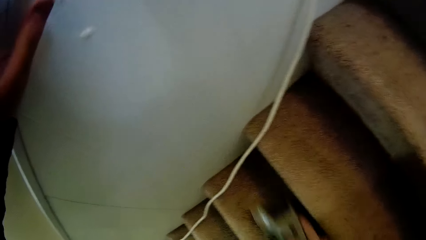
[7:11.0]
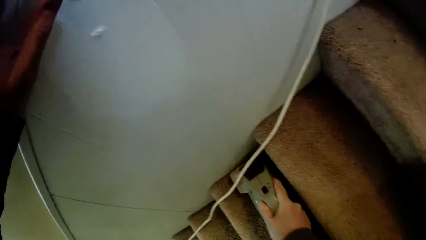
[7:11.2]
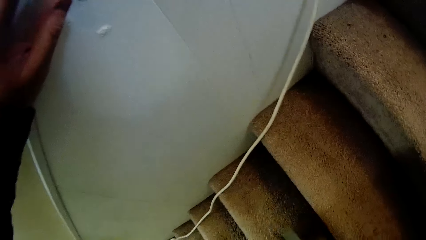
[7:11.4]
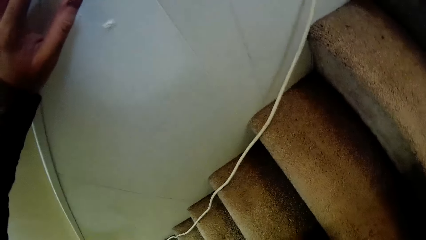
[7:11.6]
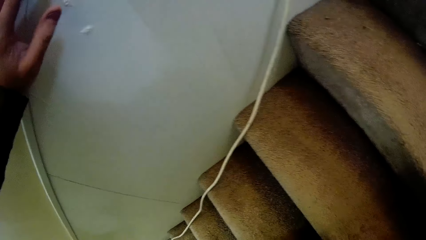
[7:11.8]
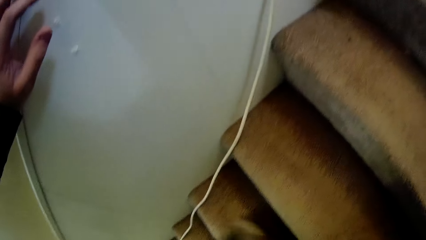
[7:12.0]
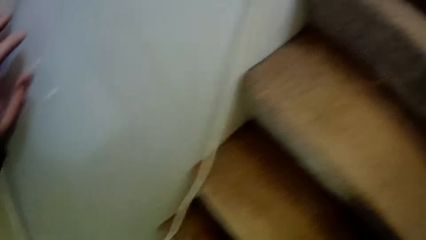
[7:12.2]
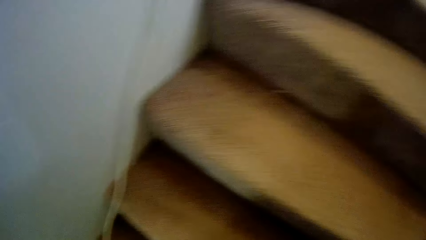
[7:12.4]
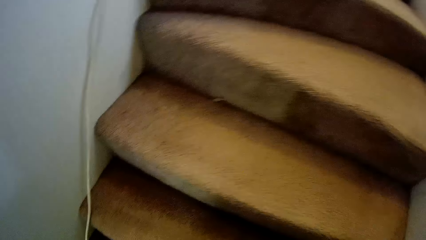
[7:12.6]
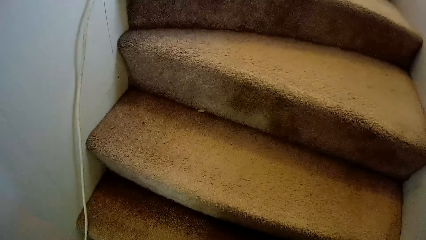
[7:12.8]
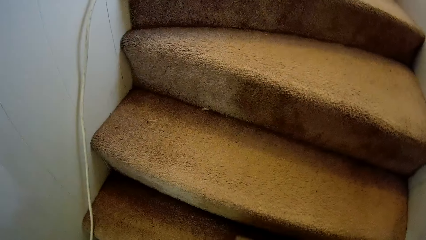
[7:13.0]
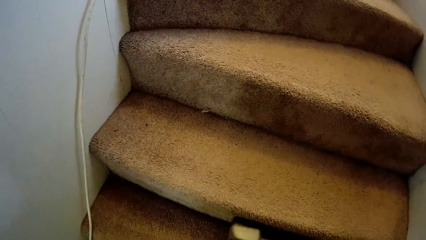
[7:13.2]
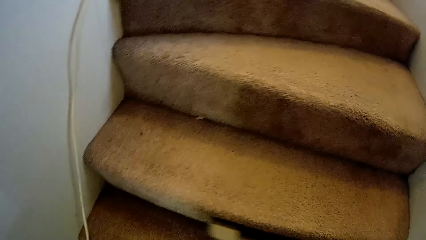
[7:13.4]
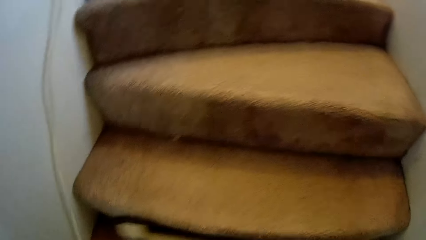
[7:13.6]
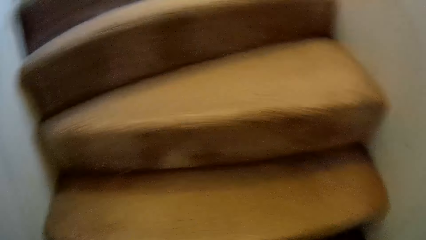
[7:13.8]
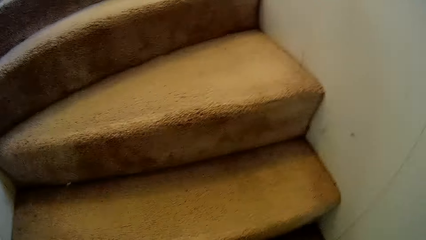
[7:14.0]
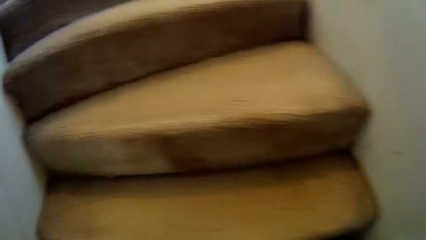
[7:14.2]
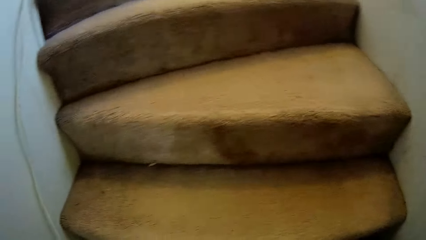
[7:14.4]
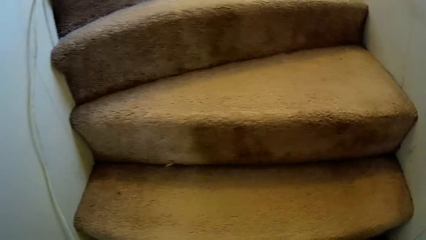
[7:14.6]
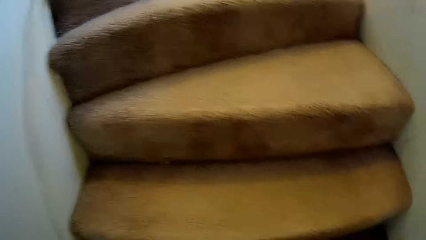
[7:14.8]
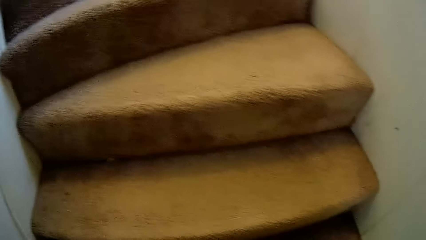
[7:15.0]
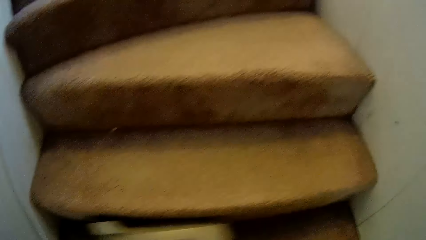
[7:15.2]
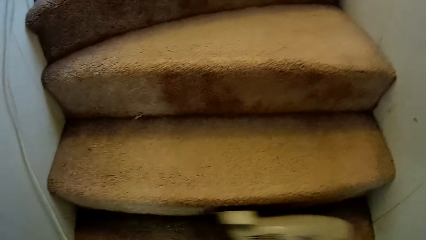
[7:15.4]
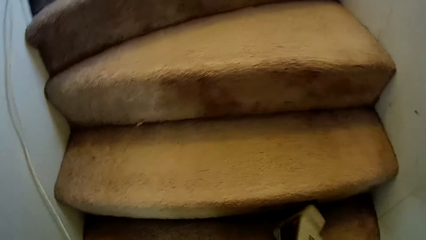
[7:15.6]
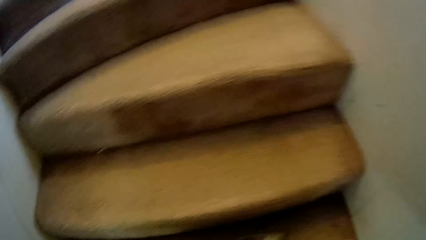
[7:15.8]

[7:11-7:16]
The camera wearer places a hand on the wall.

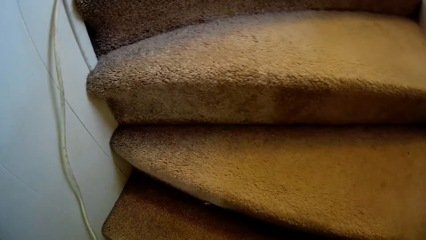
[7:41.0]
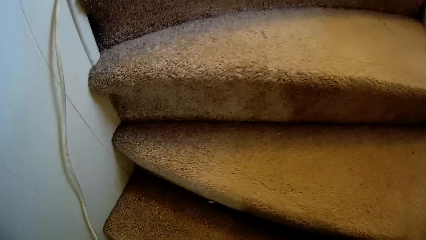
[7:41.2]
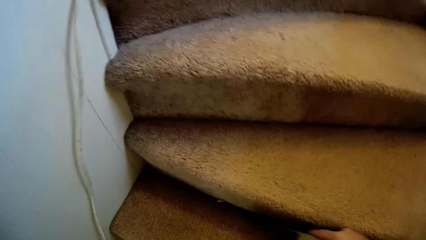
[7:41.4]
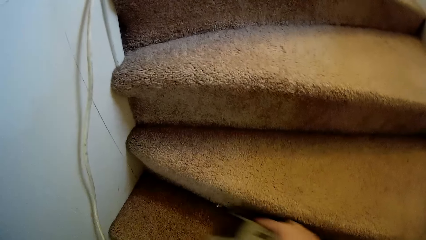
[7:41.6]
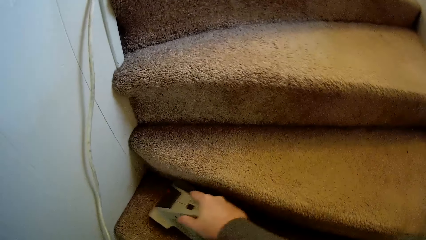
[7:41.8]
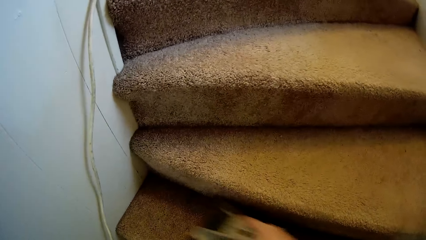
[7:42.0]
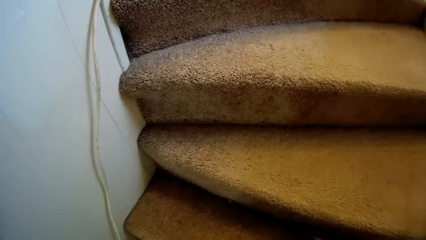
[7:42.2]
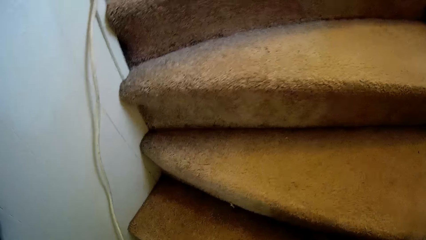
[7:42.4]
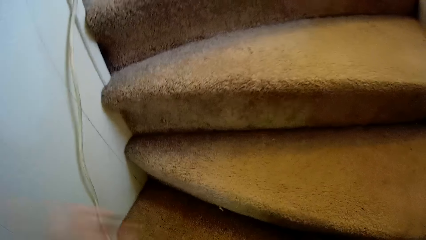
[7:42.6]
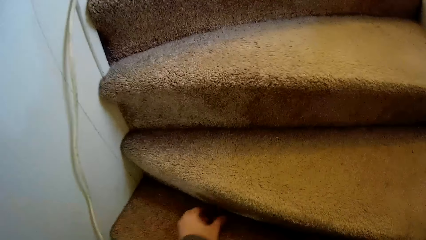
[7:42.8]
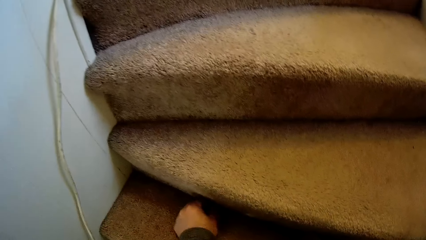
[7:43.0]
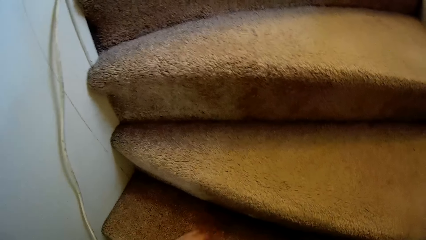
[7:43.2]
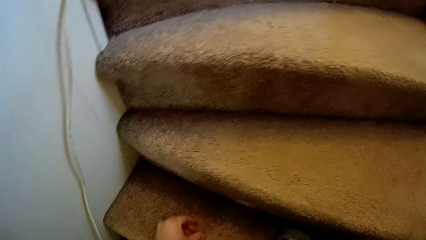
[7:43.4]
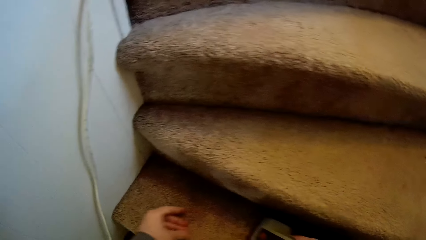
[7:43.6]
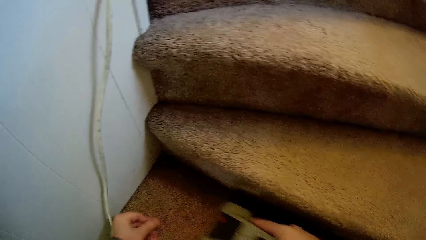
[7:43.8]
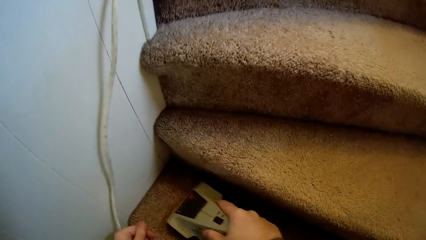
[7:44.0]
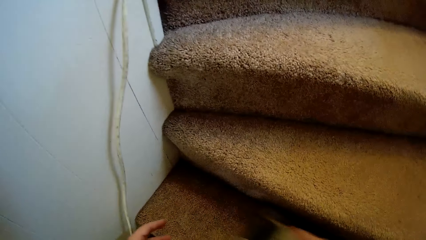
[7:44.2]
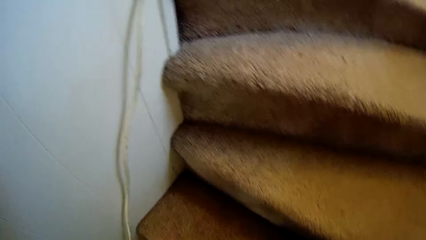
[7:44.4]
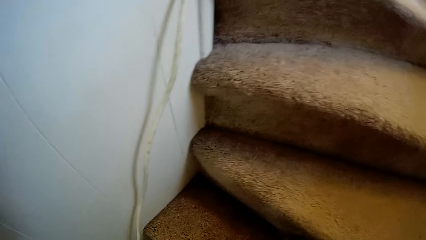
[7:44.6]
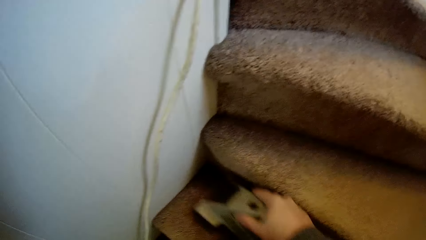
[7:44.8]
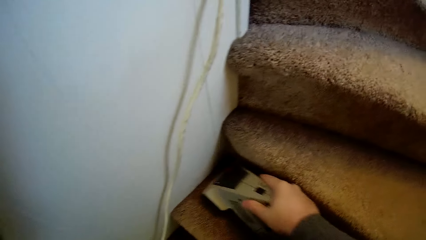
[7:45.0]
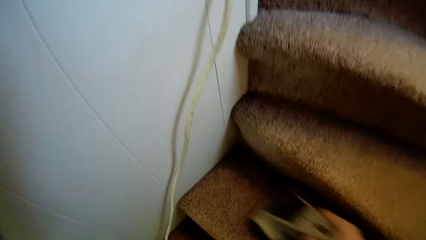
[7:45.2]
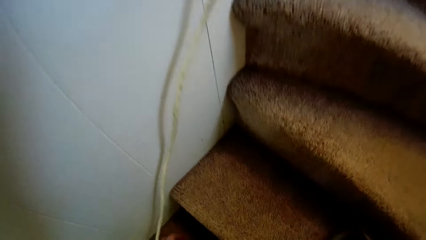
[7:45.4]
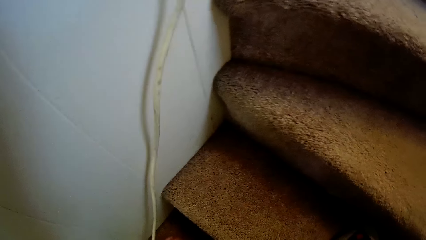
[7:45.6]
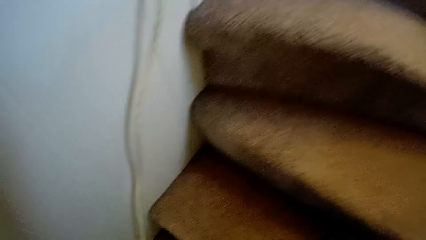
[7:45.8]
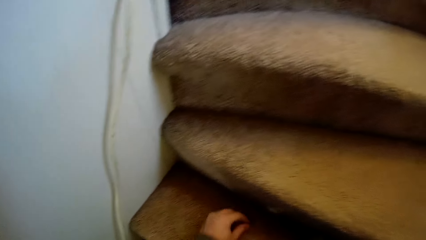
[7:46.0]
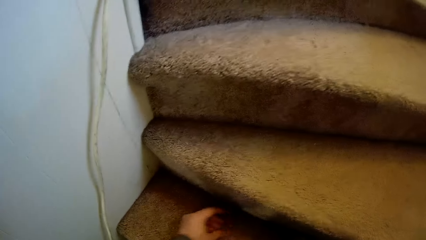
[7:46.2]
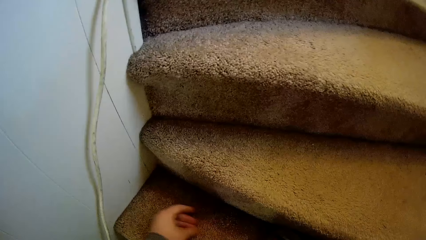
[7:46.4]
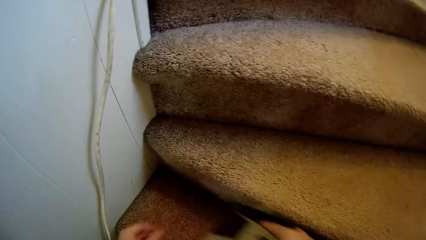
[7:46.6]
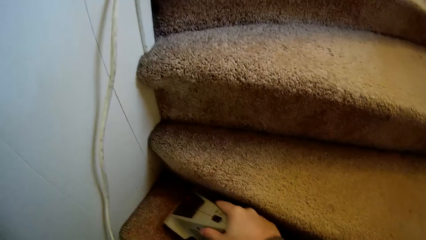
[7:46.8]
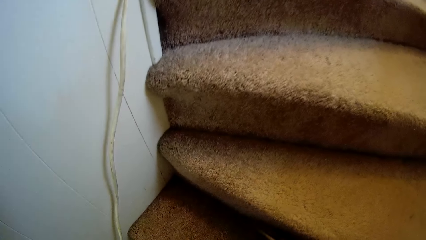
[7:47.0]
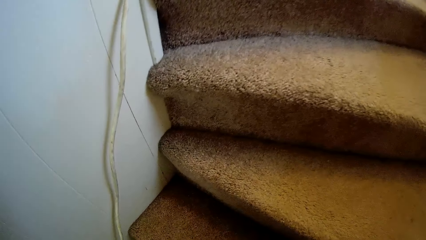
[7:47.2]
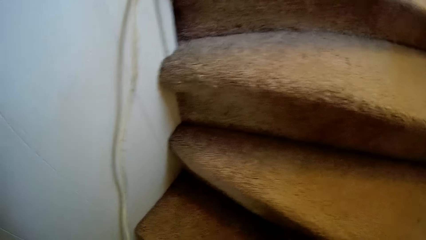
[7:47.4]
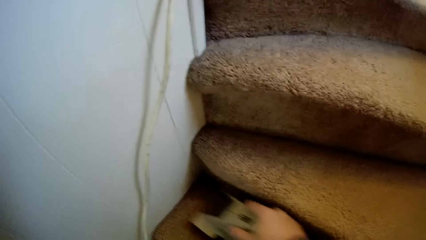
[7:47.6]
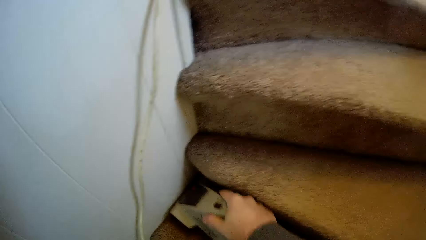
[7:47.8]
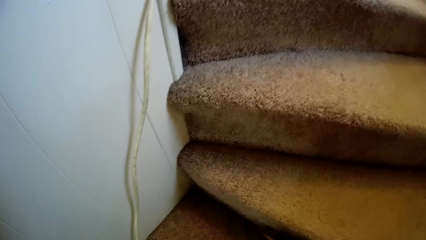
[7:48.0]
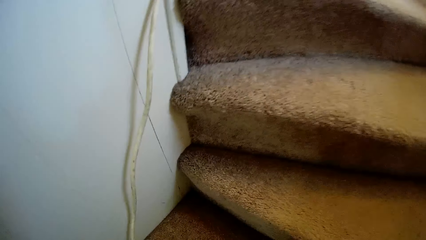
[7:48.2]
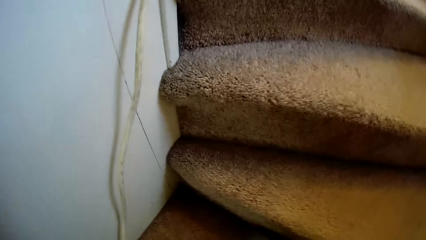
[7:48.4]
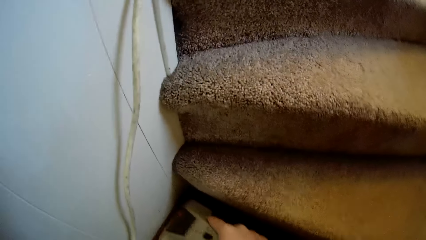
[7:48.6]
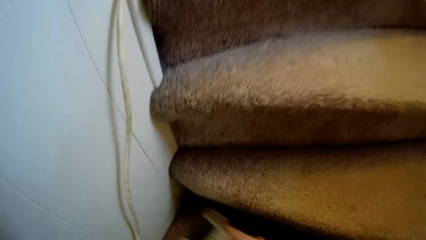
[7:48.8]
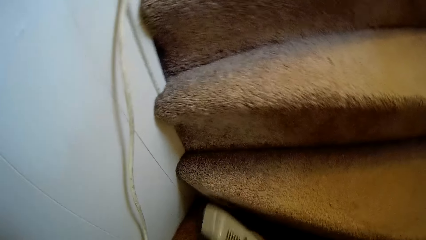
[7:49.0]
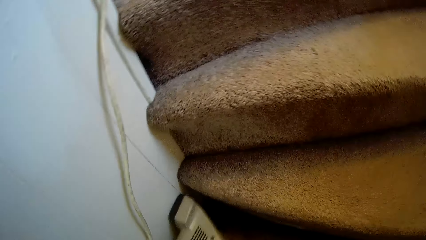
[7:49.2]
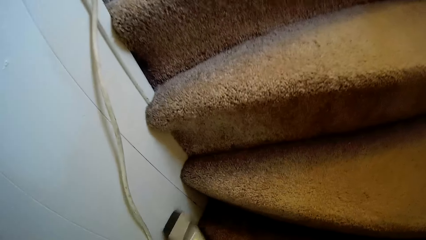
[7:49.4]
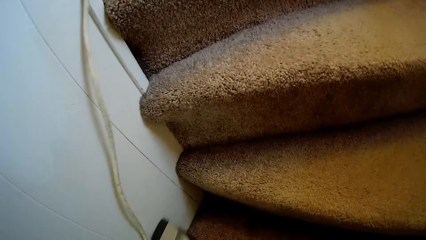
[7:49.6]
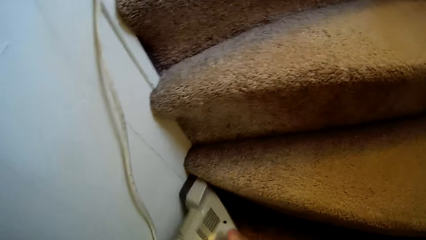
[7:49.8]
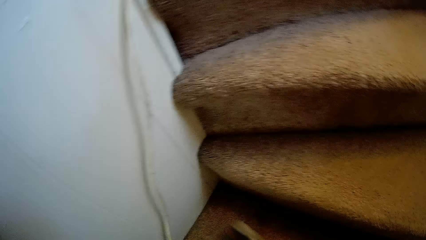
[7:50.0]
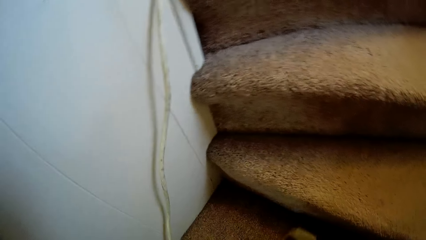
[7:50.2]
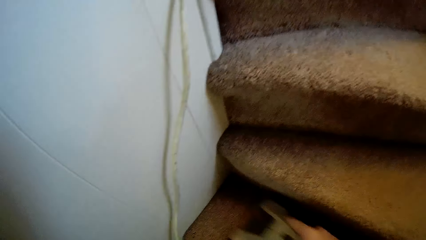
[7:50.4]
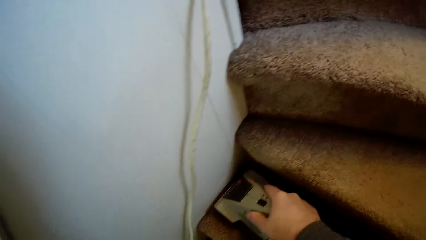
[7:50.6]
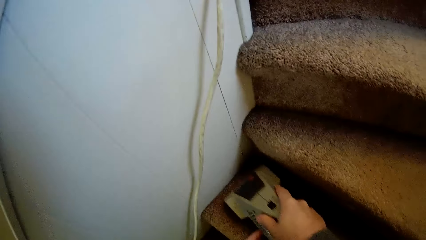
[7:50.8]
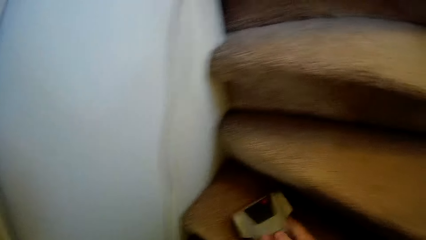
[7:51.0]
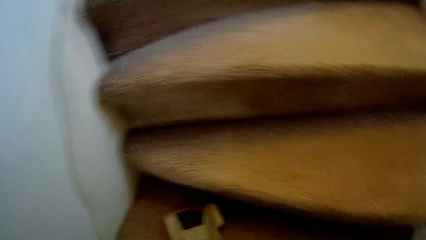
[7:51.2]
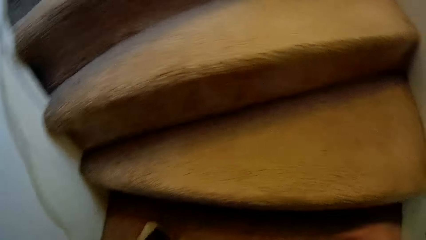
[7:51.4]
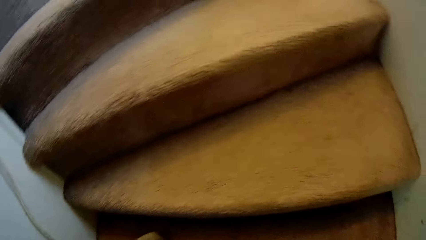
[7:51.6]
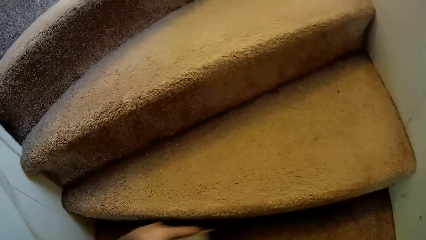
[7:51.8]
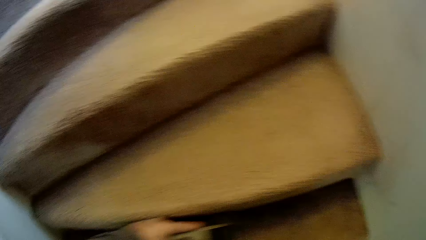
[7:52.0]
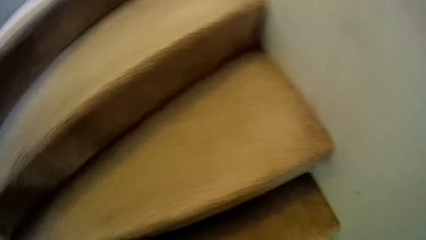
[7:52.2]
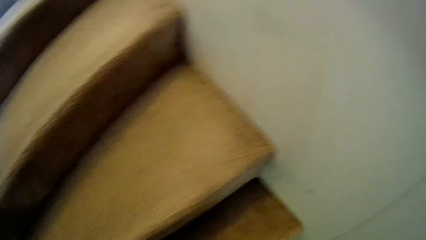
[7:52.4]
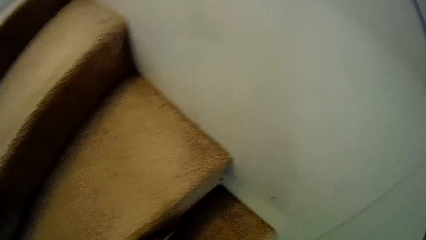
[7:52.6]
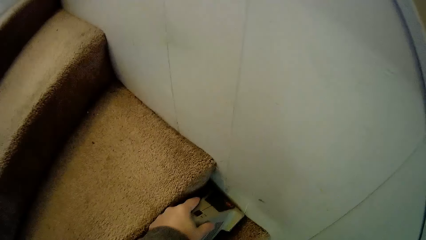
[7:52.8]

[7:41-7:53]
The camera wearer picks dirt from the carpet. They clean the staircase carpet.
